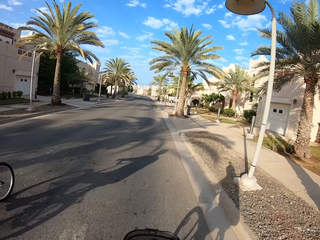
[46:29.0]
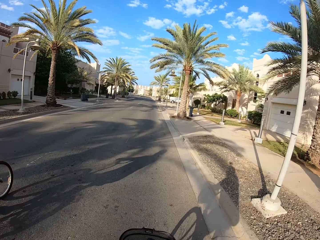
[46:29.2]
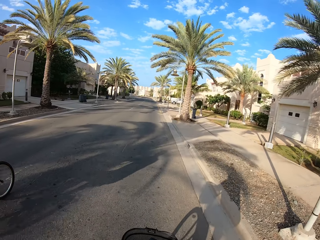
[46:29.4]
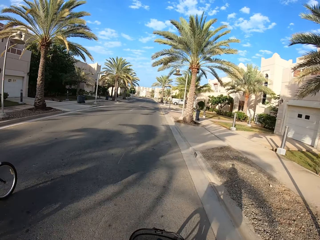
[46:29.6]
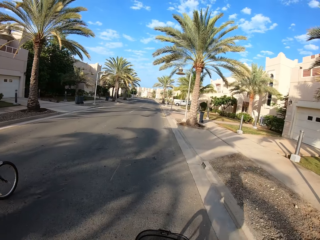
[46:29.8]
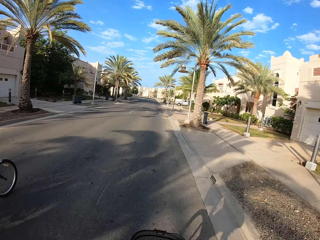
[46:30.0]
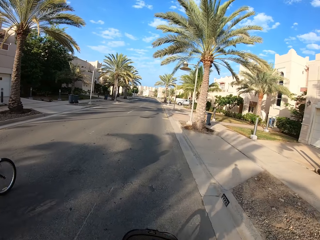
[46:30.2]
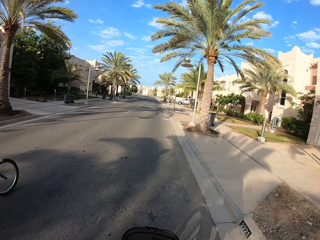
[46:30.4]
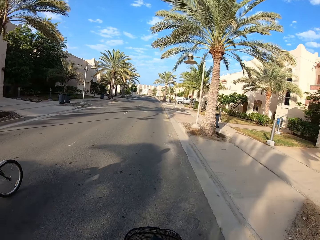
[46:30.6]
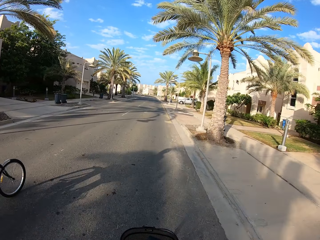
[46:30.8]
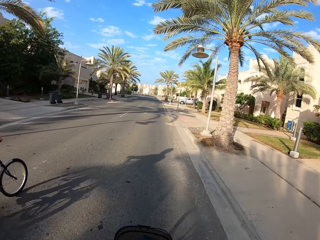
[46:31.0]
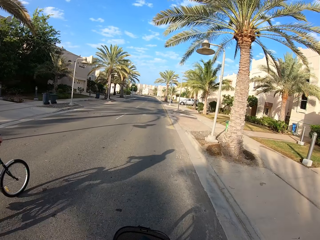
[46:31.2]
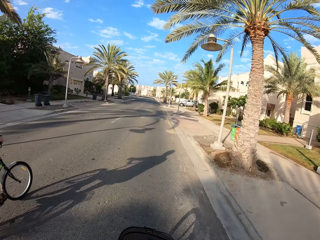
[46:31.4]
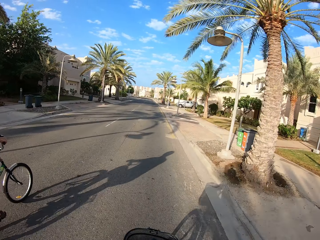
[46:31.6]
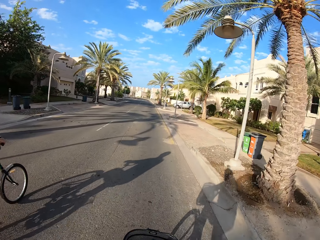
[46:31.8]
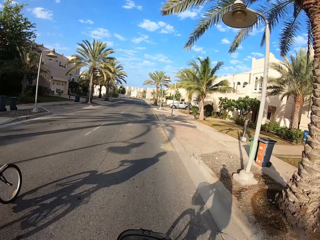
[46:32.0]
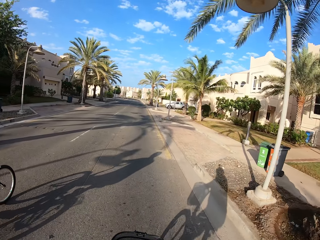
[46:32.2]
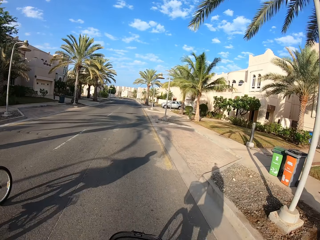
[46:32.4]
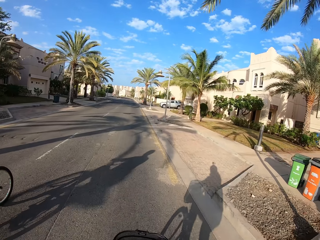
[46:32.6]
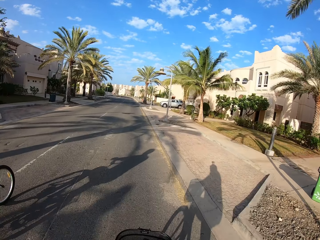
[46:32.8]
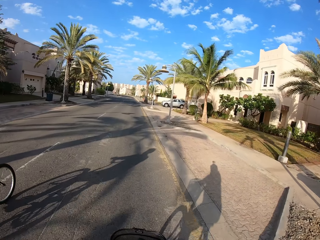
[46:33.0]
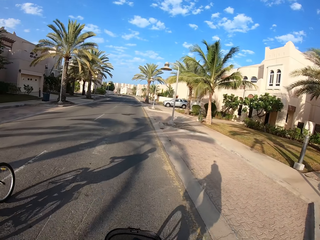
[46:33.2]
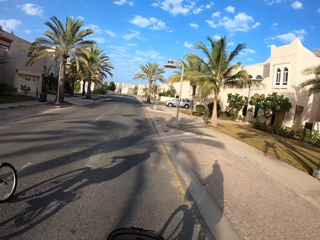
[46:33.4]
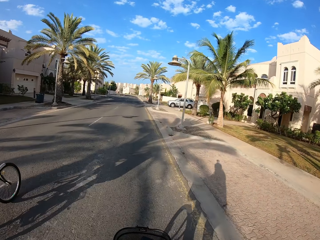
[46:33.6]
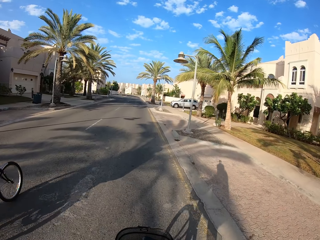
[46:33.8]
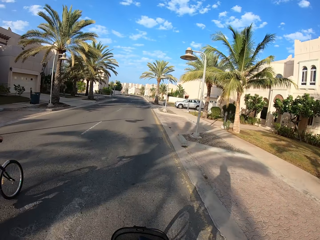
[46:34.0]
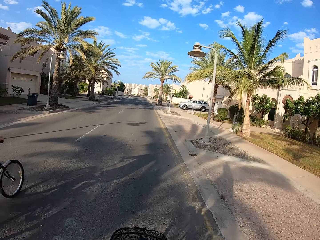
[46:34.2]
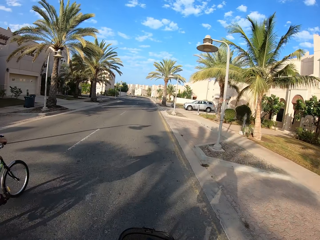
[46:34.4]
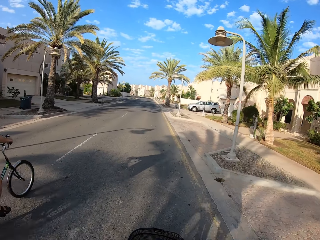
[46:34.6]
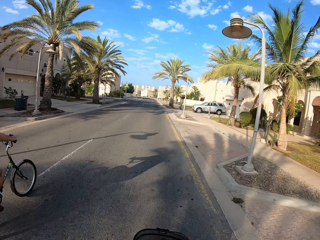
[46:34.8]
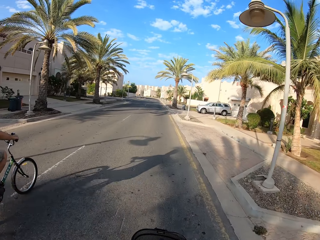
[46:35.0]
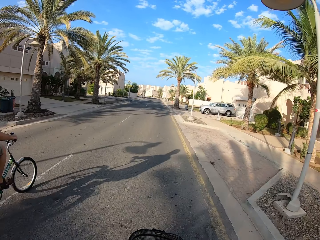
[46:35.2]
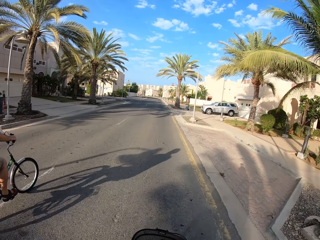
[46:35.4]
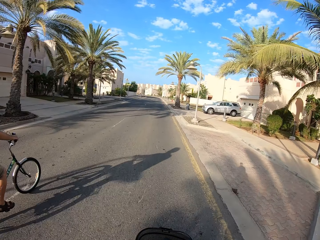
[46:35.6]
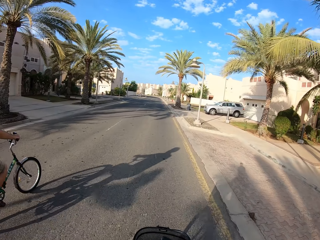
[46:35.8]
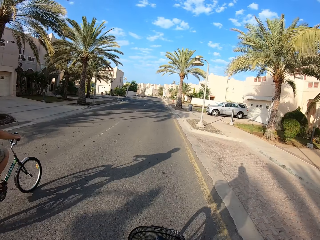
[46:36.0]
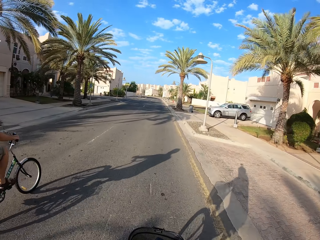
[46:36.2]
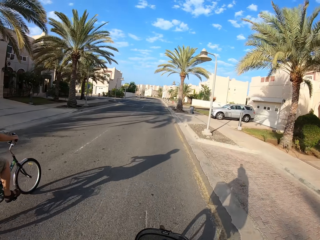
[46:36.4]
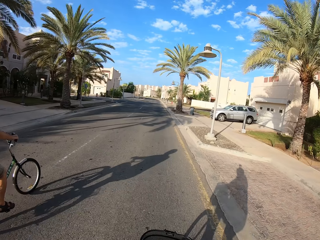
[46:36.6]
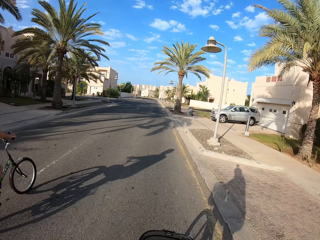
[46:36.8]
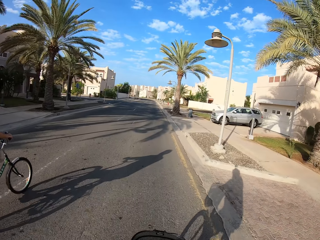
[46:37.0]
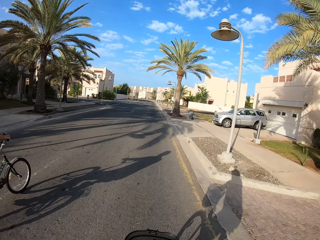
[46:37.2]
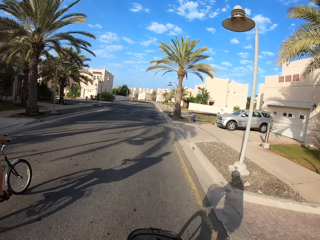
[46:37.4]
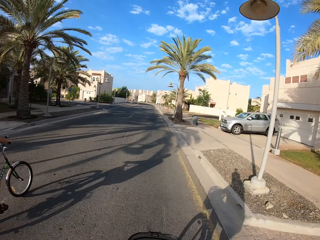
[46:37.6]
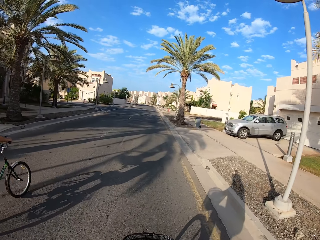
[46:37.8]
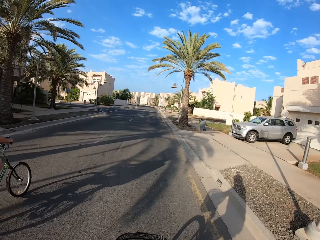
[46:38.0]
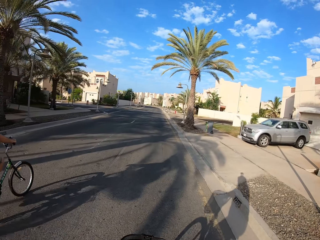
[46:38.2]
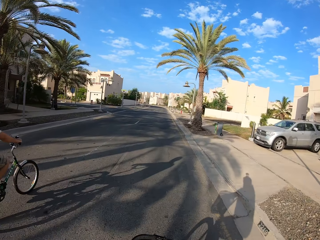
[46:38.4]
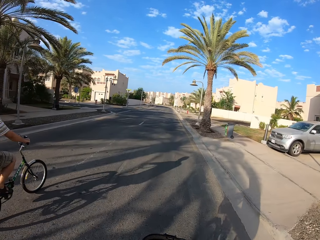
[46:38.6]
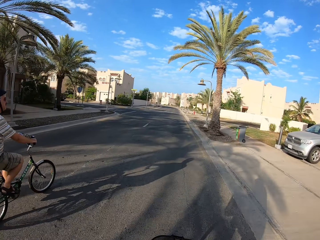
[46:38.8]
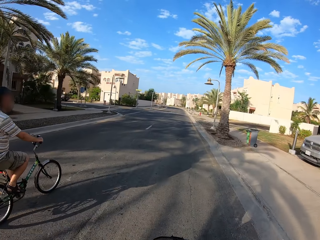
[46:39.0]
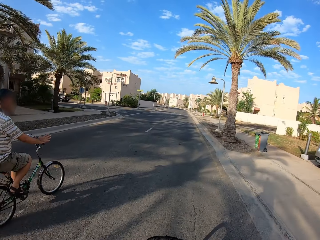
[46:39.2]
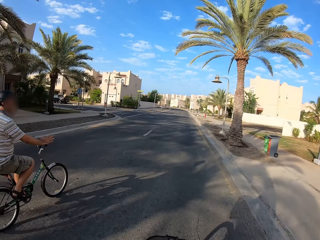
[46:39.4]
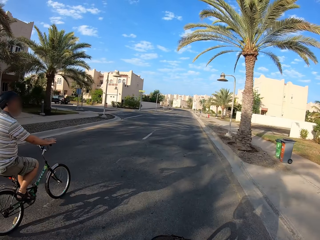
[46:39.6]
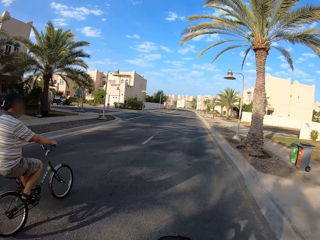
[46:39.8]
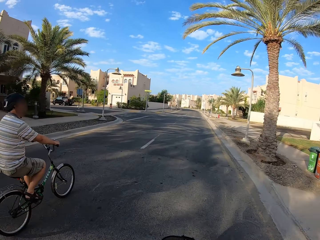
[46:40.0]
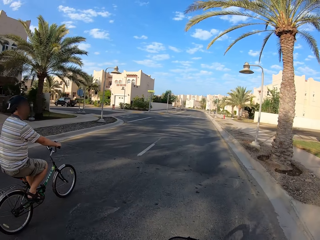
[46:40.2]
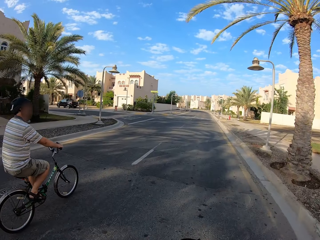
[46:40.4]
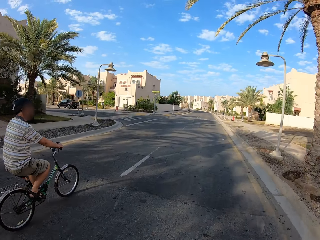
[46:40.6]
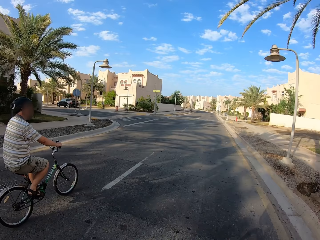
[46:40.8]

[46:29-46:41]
A cyclist cycles on the road. The camera wearer cycles on the road. The cyclist cycles on the road.

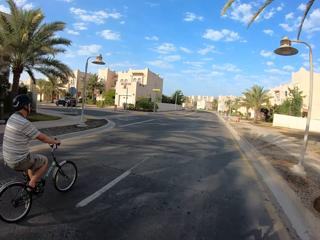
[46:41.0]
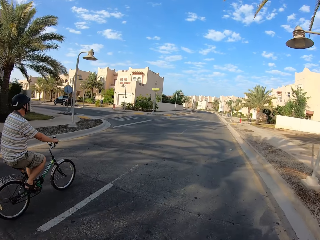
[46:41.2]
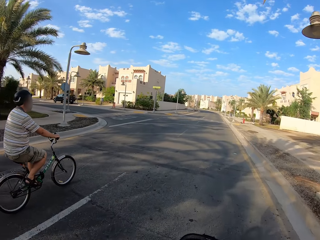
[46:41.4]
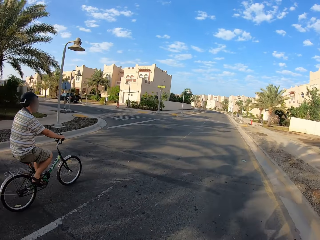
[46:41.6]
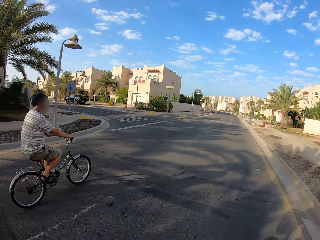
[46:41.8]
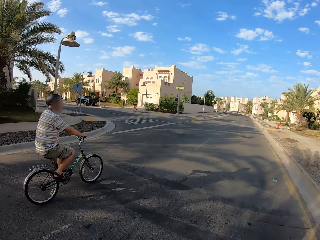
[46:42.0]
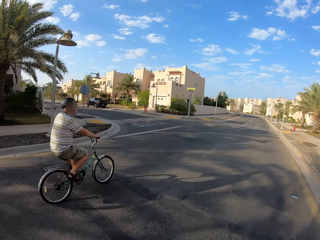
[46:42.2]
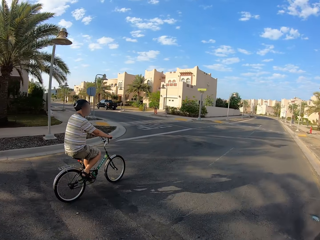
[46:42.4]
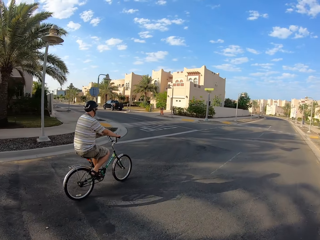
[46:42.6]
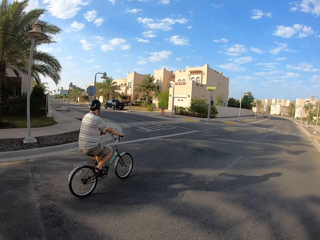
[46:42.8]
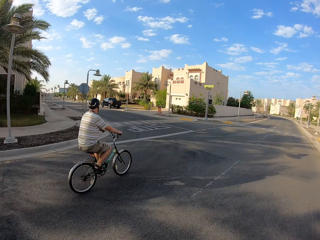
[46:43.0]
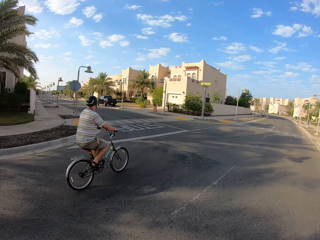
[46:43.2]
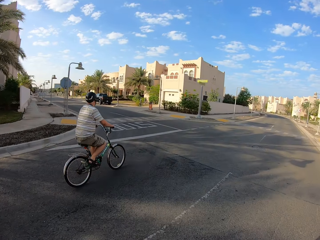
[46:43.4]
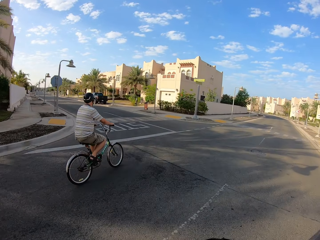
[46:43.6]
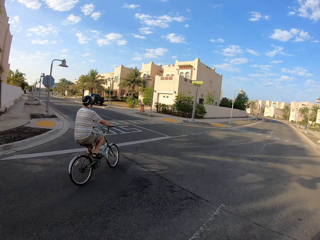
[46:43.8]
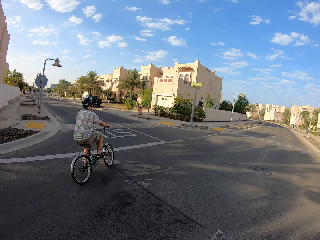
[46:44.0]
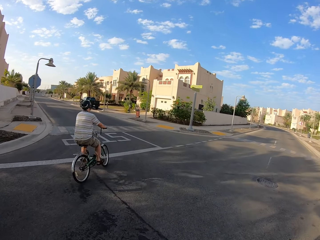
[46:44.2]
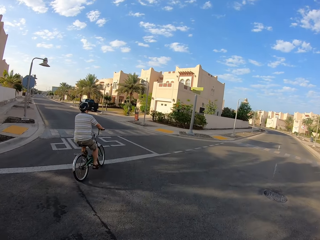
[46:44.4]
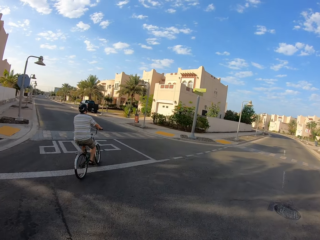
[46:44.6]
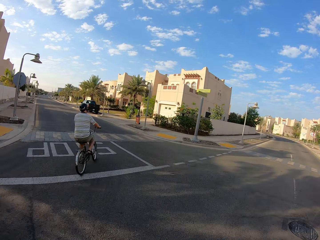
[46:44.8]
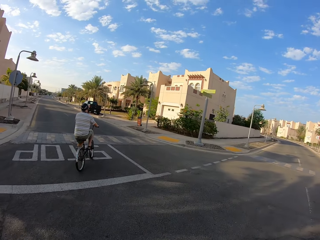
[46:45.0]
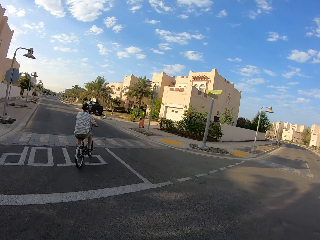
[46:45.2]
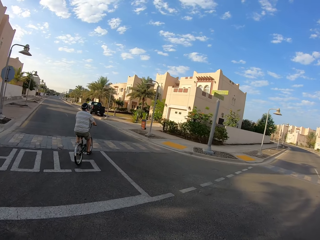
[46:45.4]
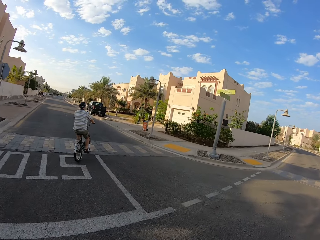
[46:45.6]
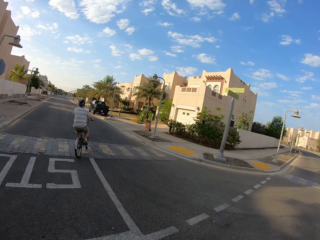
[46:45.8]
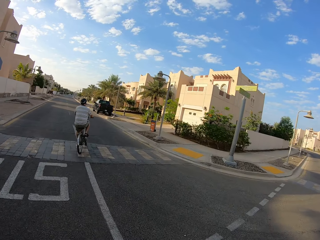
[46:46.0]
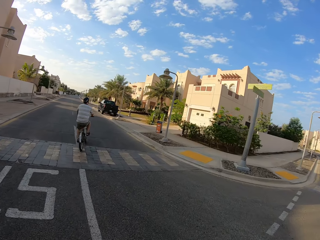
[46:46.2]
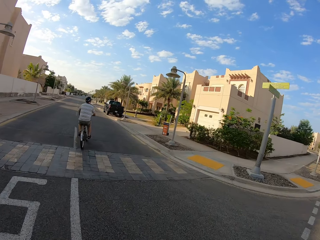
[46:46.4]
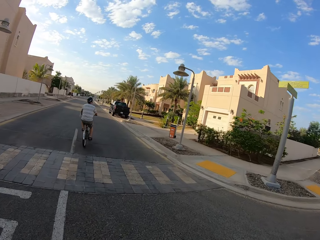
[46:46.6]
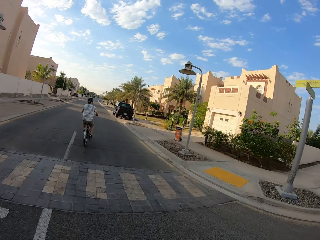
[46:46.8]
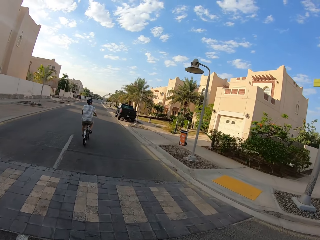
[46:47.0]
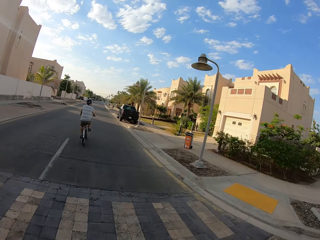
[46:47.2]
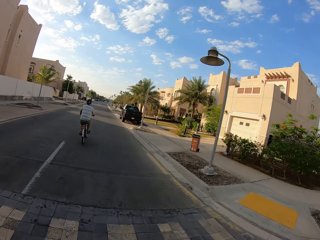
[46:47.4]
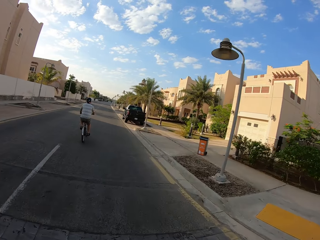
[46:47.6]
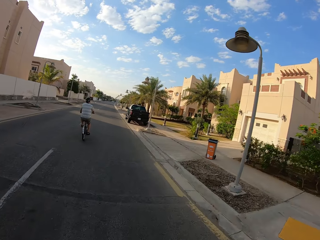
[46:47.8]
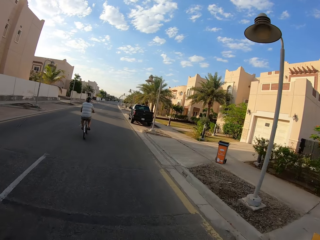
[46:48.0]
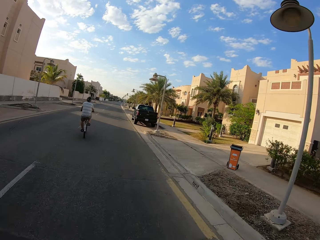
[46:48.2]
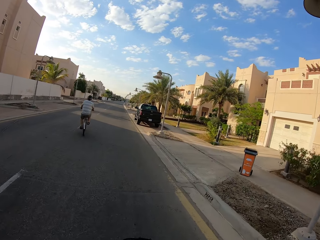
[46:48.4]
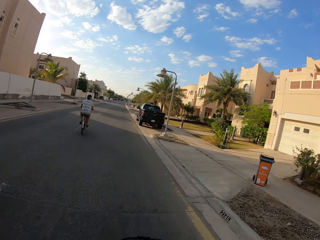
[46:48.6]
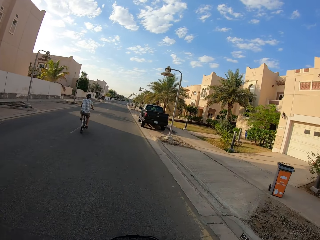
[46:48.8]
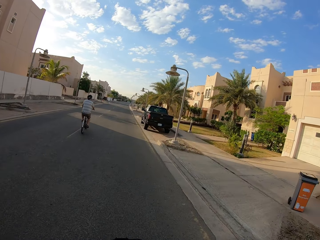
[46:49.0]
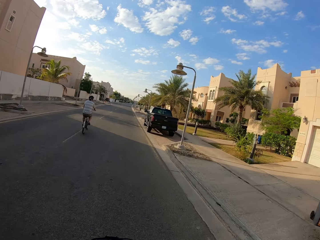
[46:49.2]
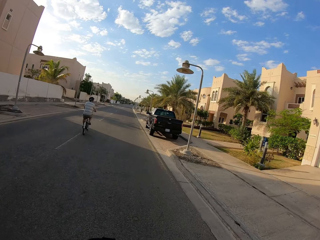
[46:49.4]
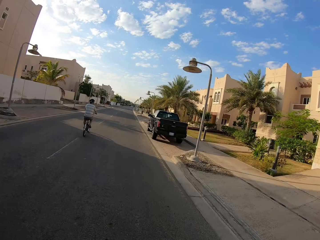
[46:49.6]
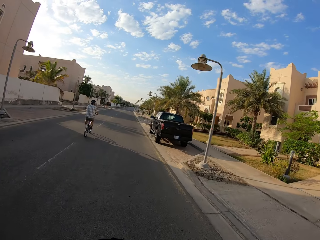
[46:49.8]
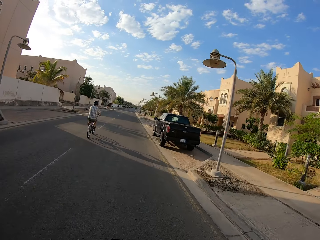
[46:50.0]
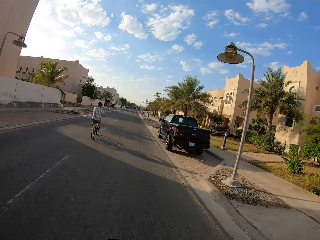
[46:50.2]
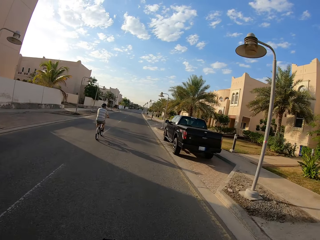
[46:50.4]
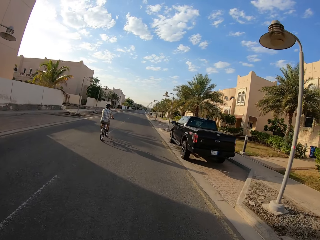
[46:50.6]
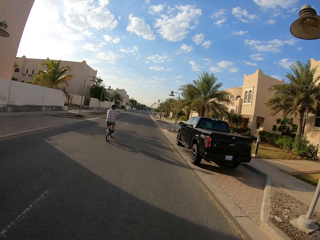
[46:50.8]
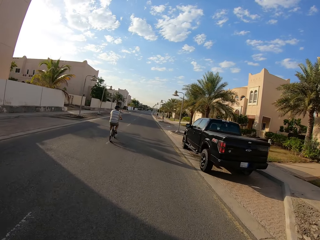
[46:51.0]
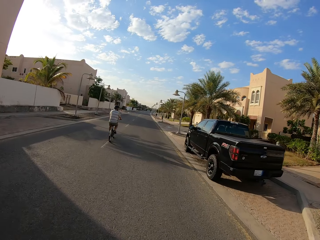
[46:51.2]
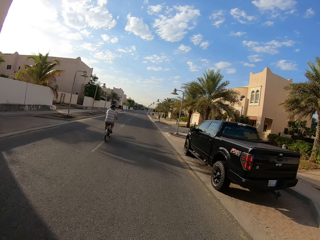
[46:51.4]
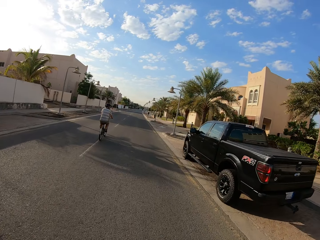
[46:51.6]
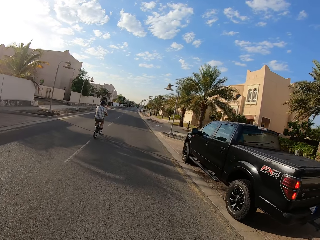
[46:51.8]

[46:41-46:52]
The cyclist makes a left turn with the bicycle on the road. The camera wearer makes a left turn with the bicycle on the road. They cycle past a parked car.
